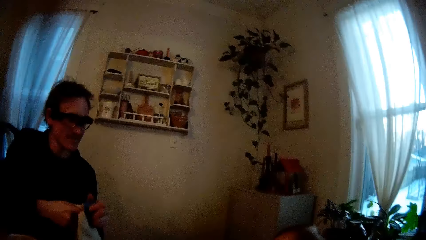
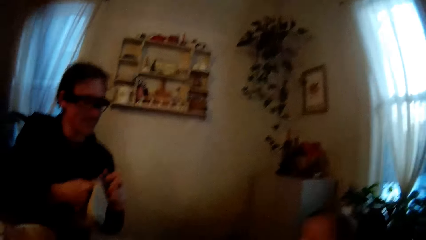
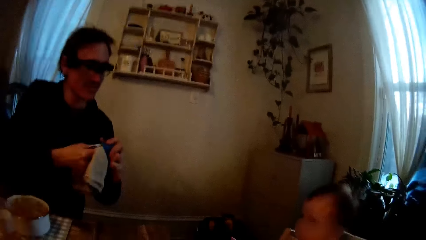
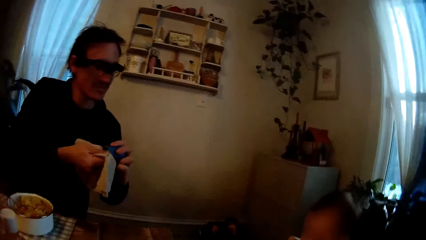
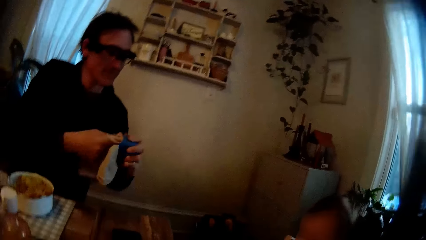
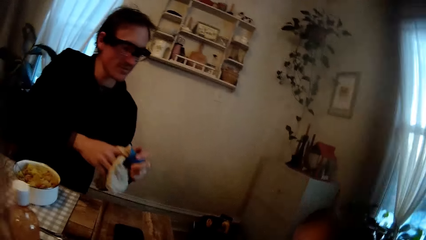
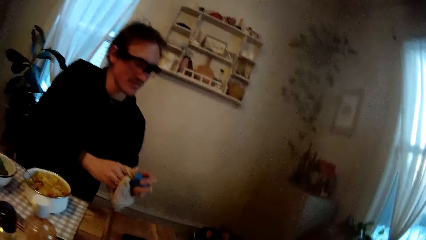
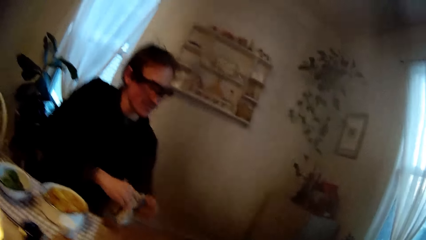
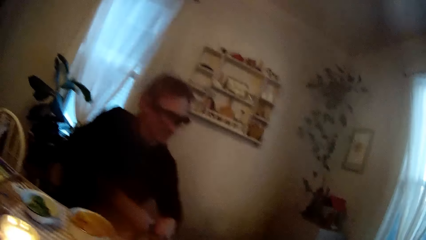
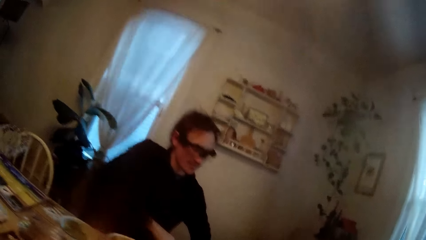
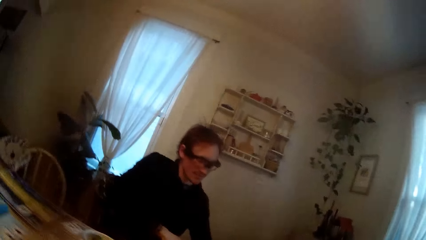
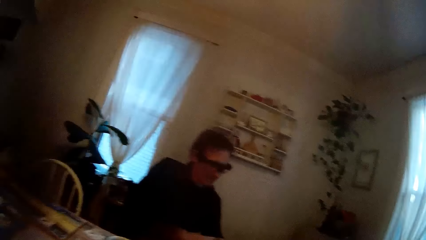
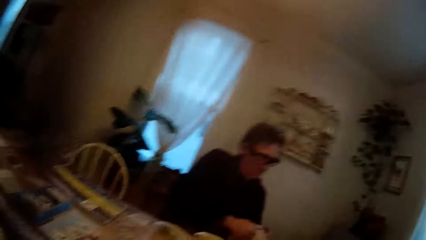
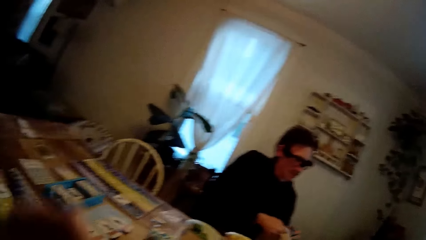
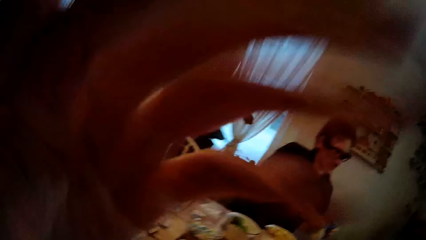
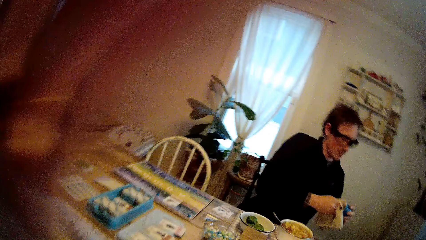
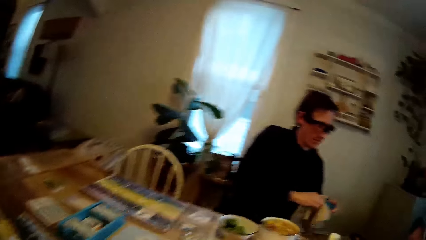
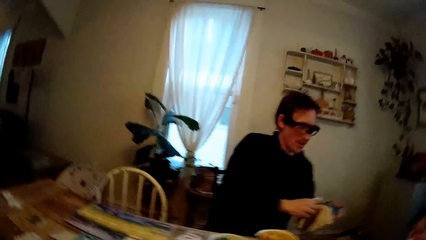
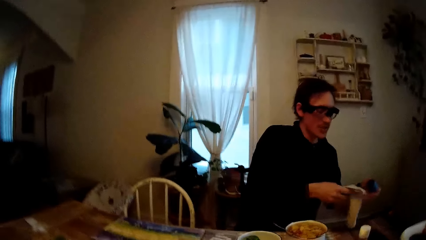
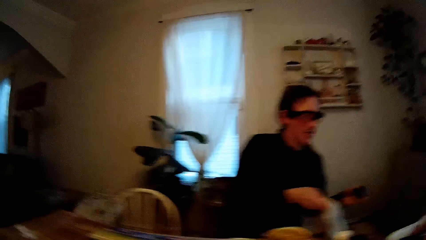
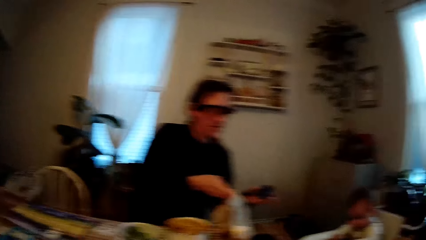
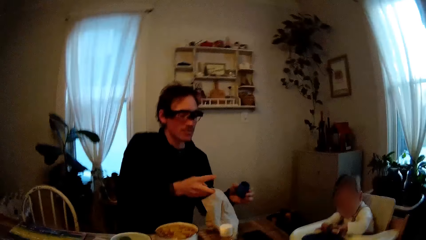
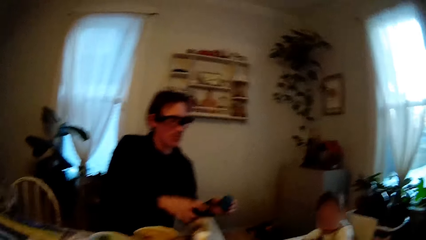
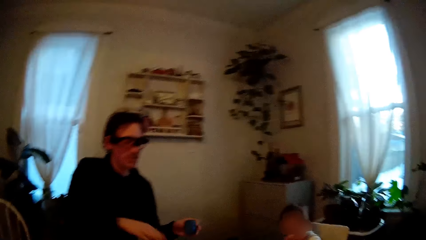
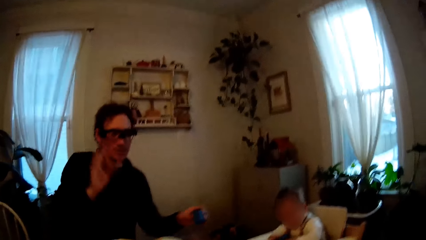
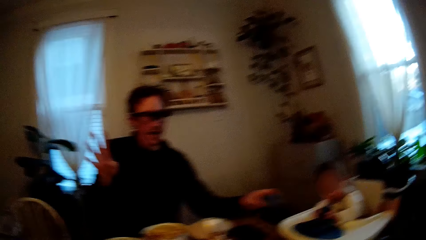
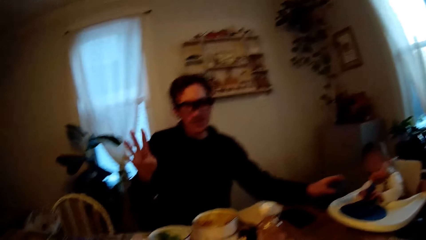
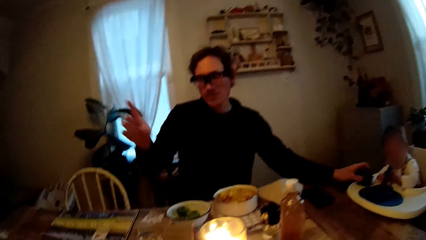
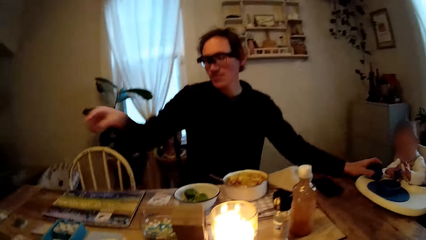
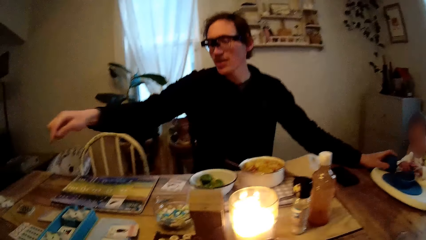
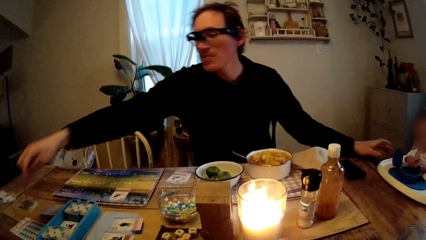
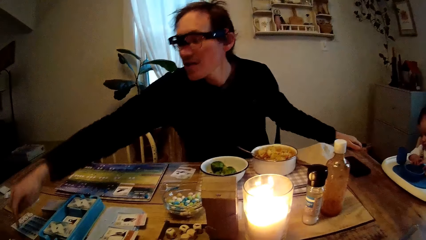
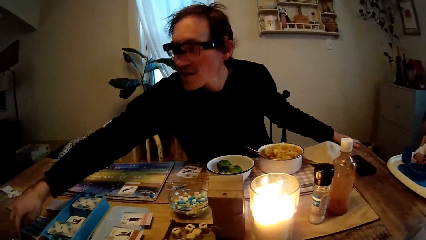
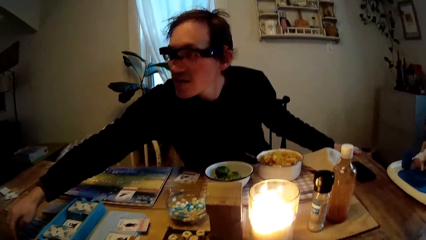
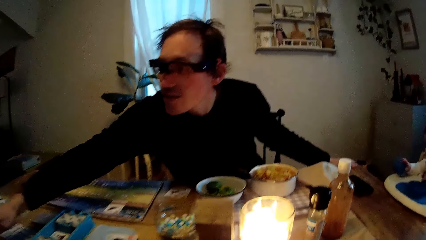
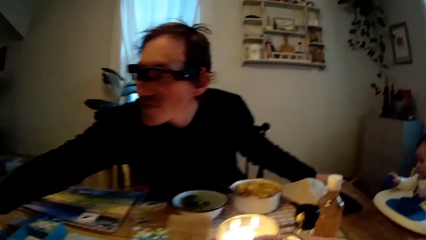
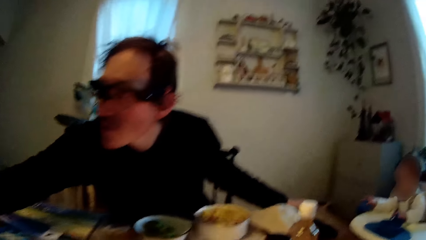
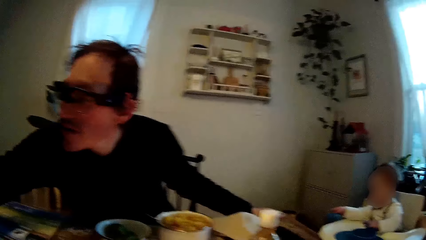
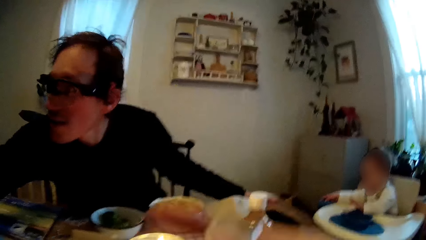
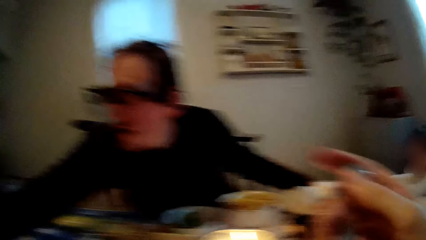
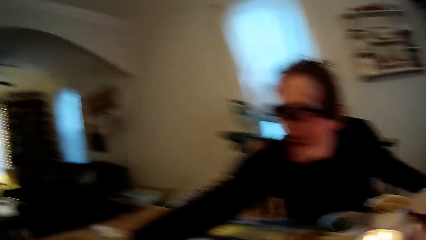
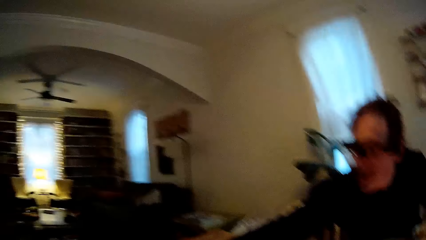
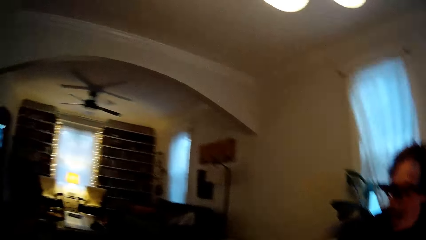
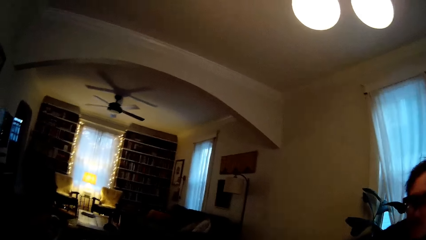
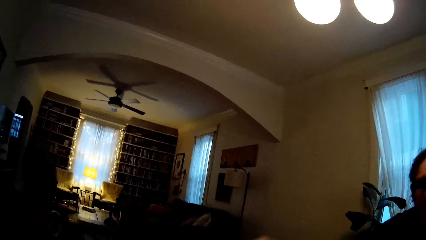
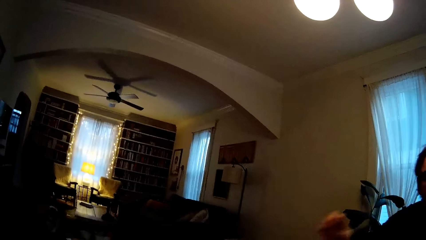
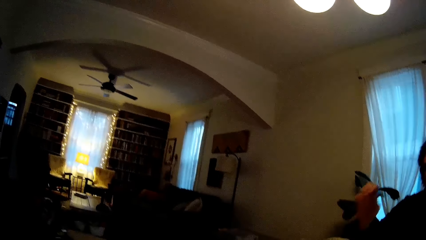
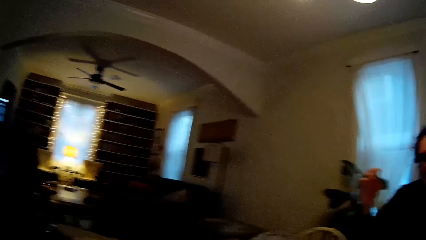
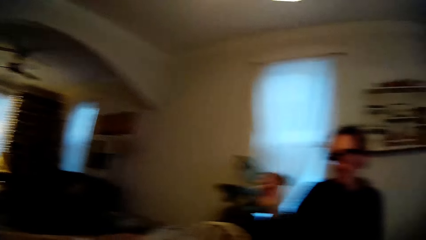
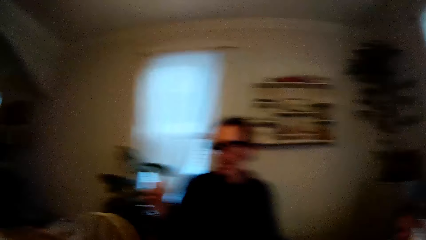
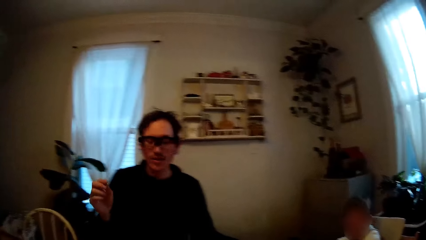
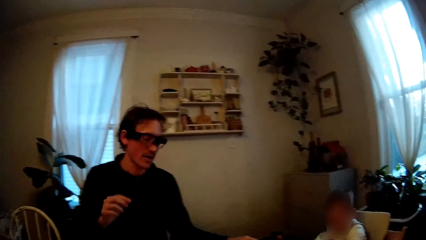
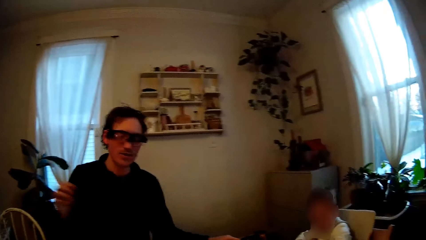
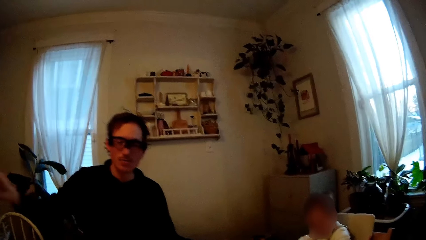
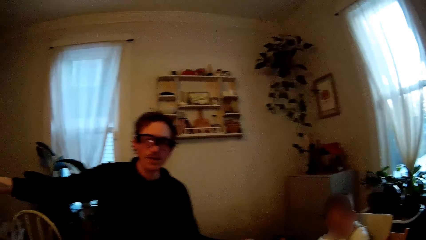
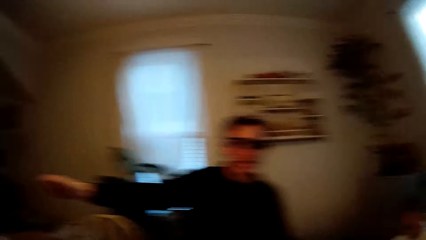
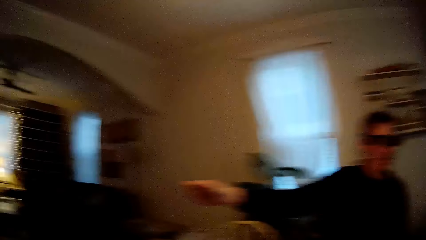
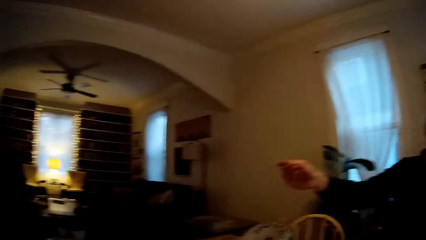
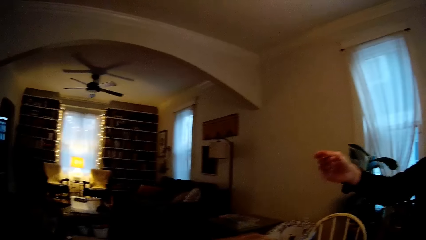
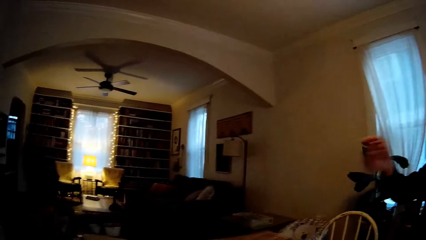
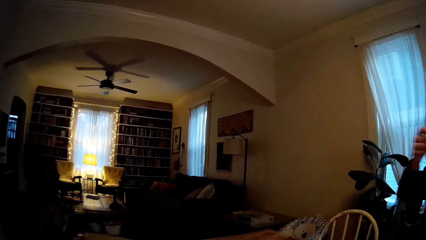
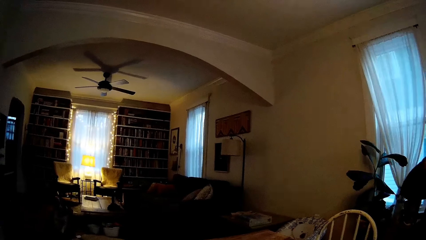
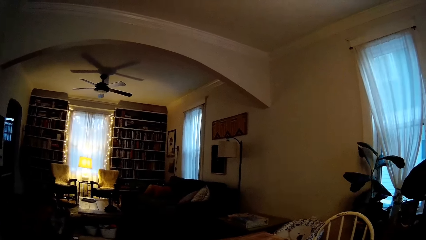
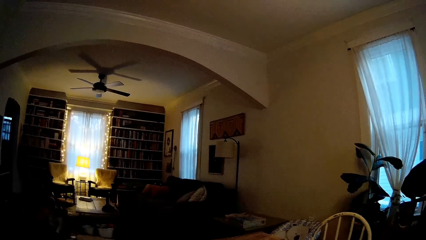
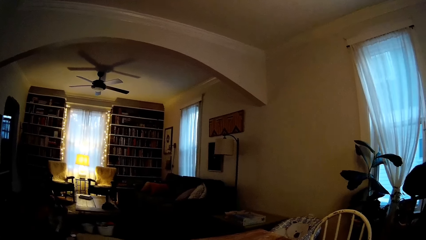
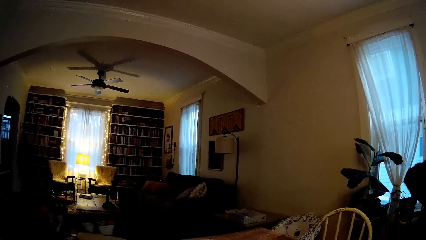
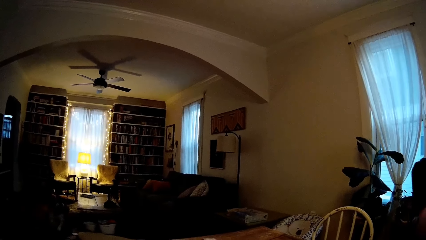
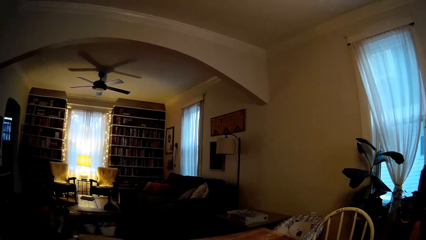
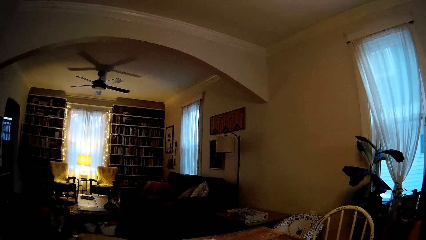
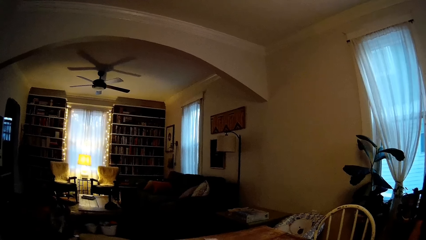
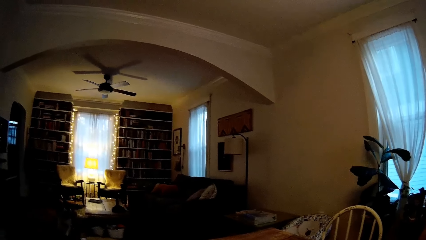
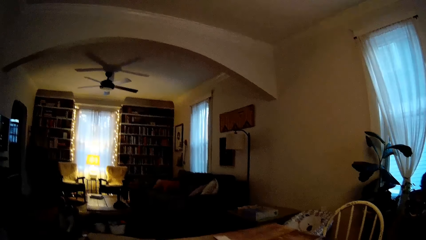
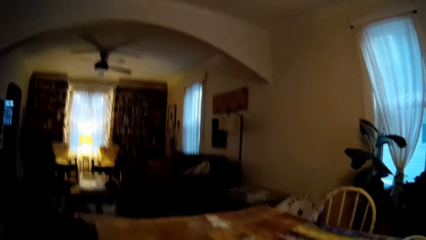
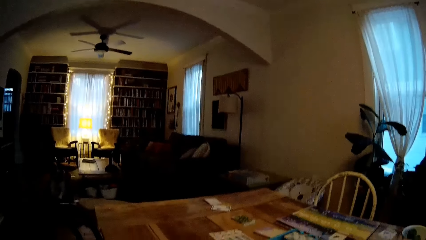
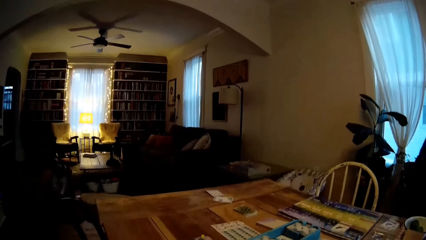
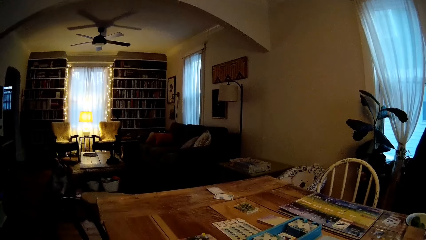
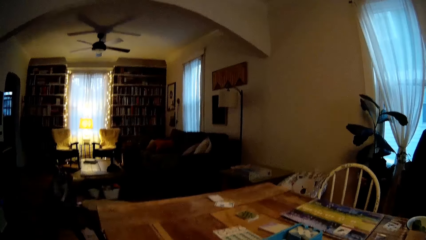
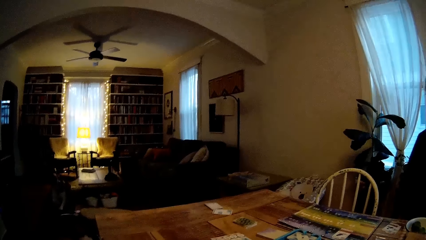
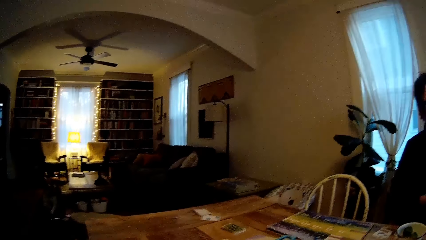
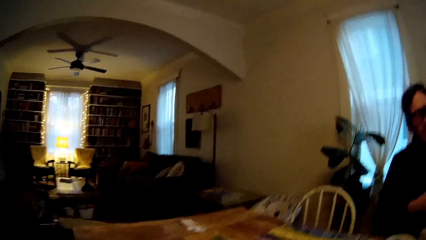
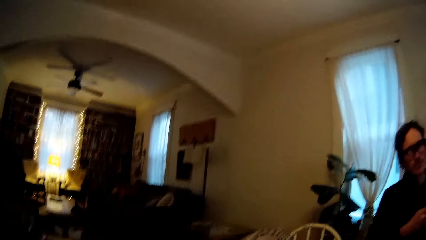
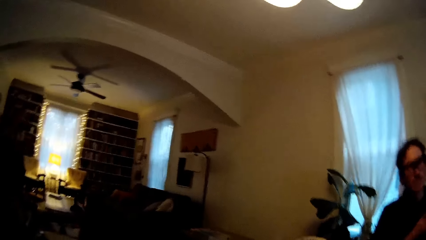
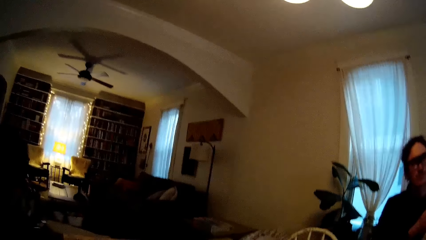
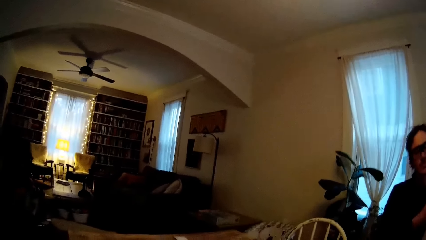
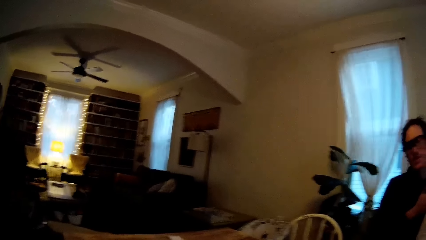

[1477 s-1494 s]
The man wipes a green cup cover with a serviette in his right hand. The camera wearer talks. She raises her left hand to her eye. The man talks. The man drops the serviette on the table with his right hand, gestures with his right hand, places the green cup cover on the high chair with his left hand, and touches a pack of game tokens with his right hand. The camera wearer raises the fork with her right hand. The man gestures with his right hand. The camera wearer looks around.
